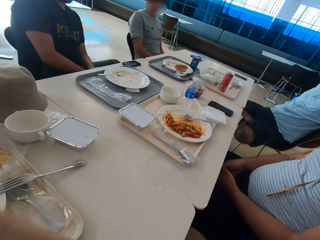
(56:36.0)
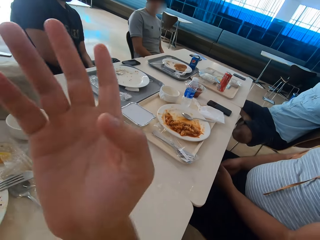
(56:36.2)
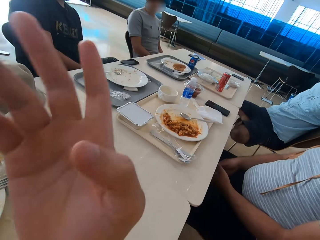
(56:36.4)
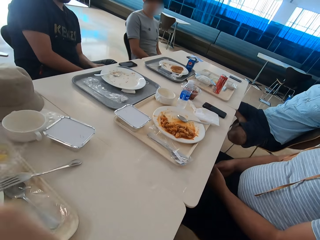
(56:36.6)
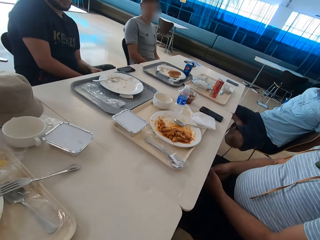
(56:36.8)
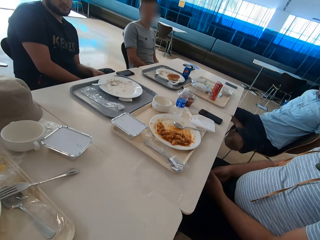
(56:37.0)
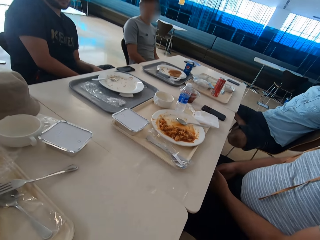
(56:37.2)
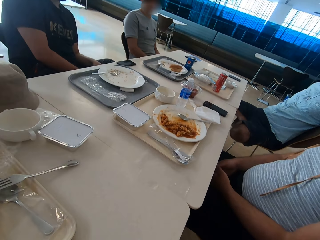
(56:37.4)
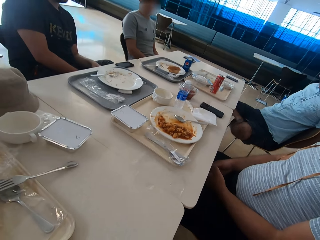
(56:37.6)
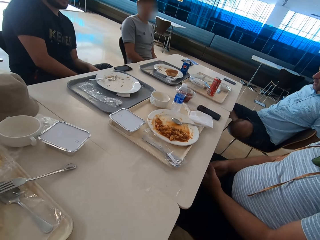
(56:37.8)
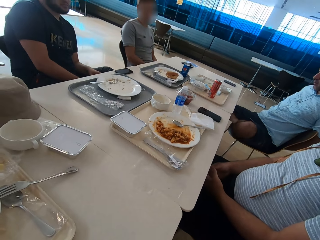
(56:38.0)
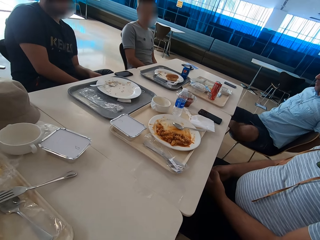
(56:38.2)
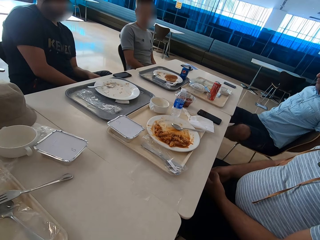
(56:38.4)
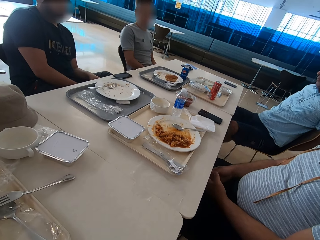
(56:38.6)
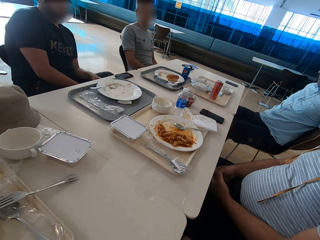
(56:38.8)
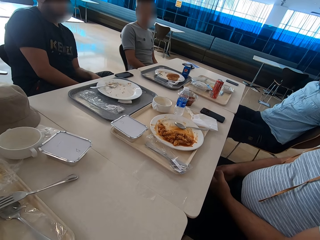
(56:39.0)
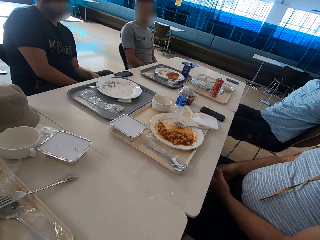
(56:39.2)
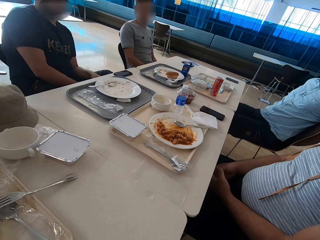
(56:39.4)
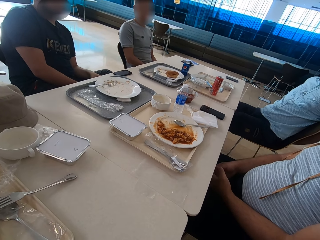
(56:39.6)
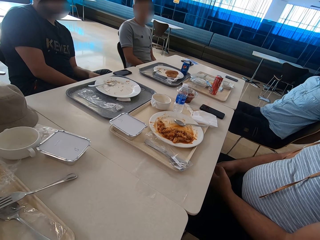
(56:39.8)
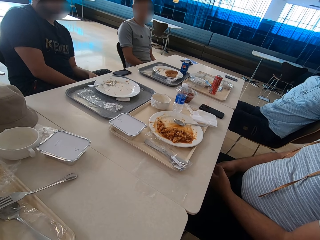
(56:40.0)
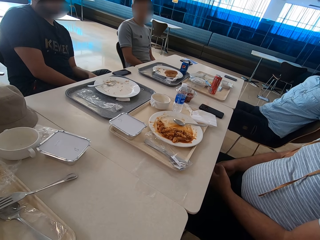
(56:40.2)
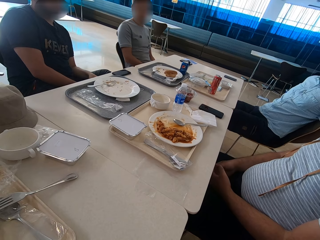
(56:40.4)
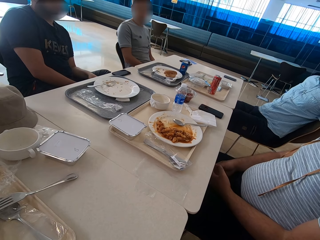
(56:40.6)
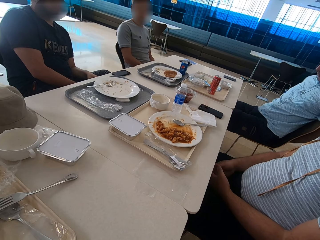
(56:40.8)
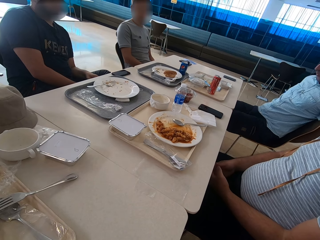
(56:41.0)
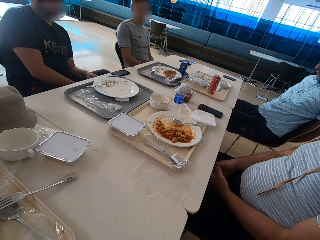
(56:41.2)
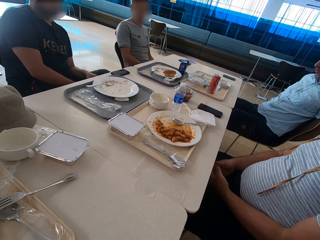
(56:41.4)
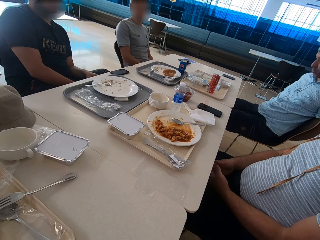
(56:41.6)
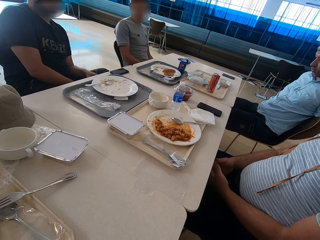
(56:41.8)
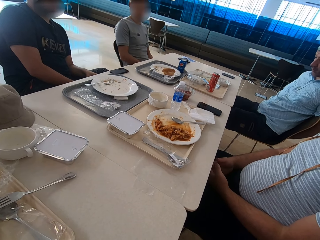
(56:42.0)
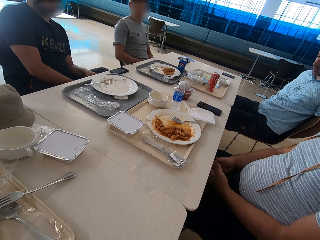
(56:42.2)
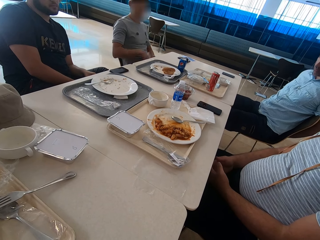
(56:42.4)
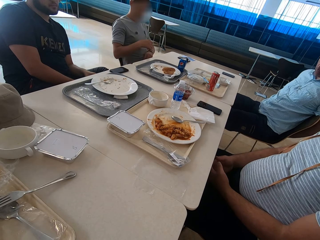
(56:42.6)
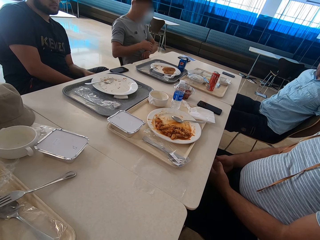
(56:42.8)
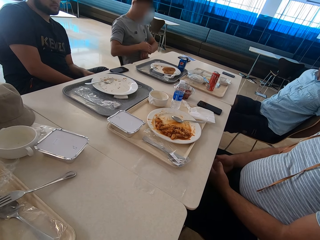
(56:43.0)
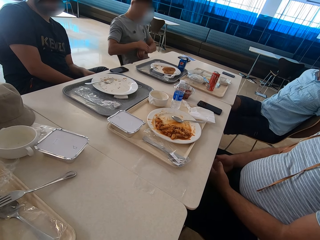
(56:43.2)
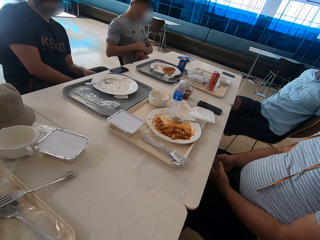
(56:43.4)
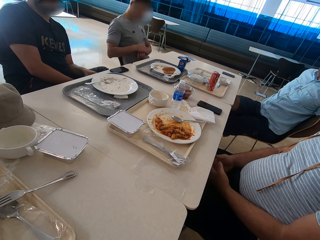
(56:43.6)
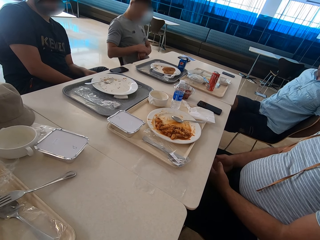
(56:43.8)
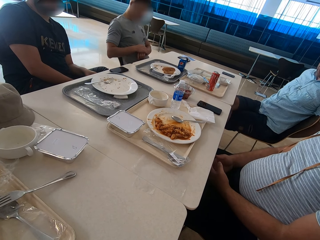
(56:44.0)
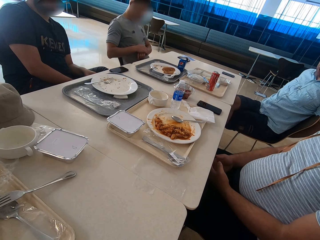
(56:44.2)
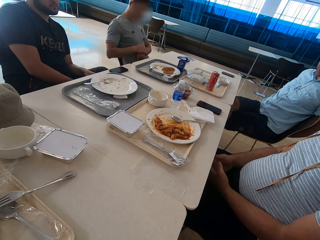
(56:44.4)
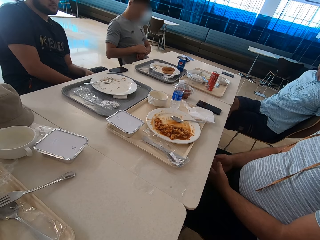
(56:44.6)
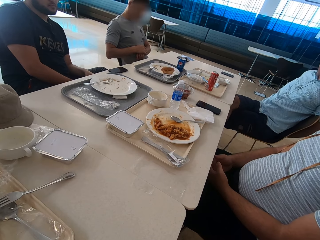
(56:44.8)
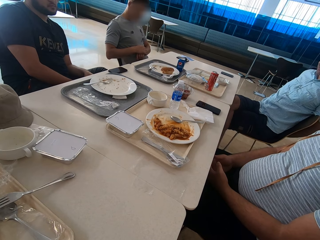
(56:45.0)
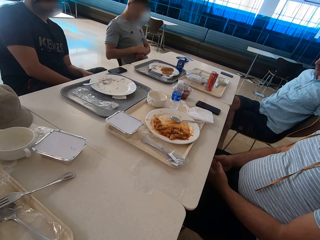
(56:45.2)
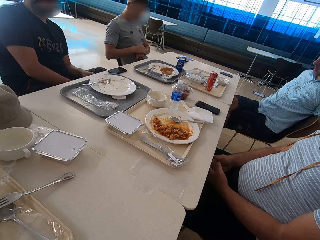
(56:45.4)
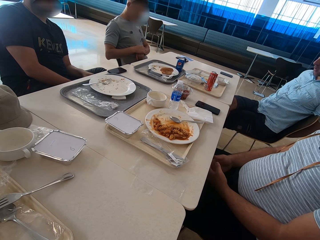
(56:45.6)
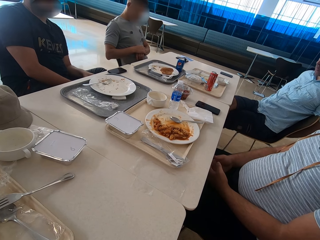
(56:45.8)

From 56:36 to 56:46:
The camera wearer moves his right hand. A man removes the left leg from the chair. Another man looks at his hands.

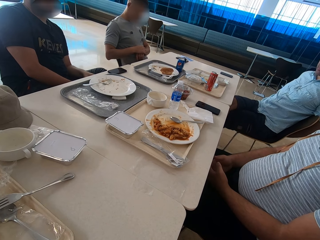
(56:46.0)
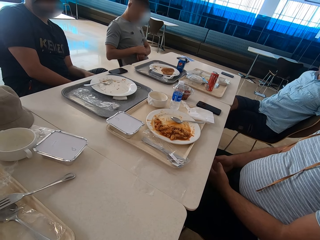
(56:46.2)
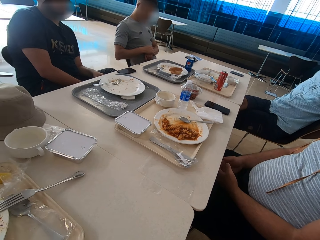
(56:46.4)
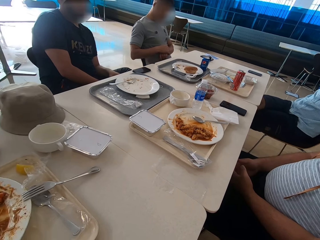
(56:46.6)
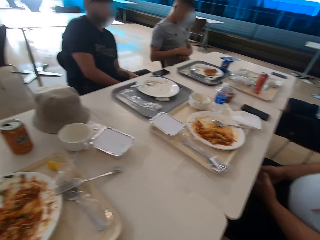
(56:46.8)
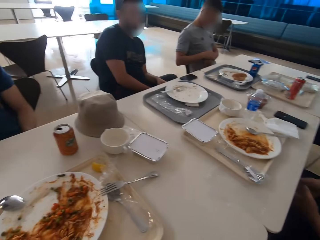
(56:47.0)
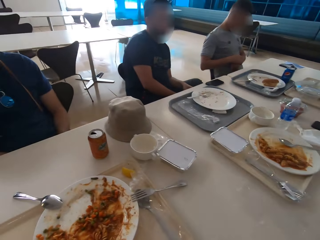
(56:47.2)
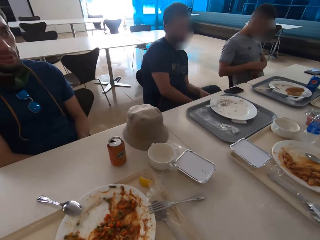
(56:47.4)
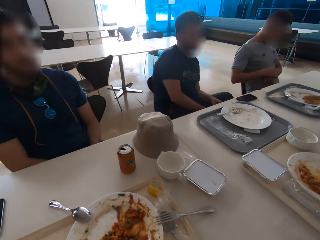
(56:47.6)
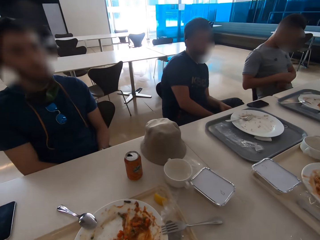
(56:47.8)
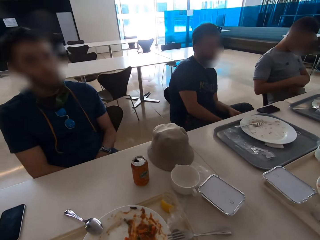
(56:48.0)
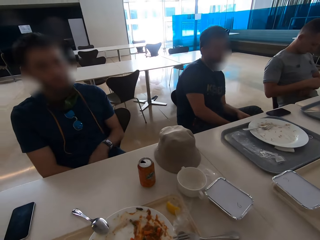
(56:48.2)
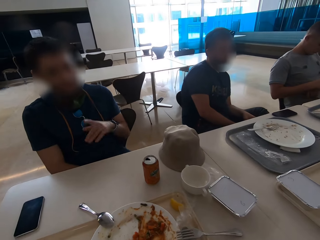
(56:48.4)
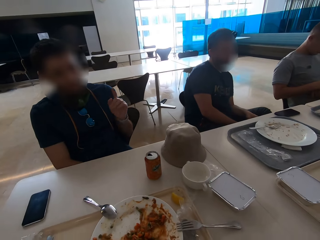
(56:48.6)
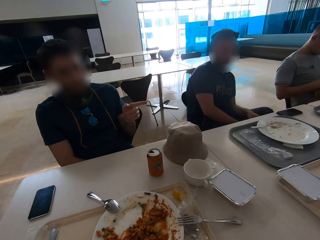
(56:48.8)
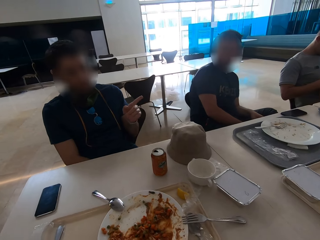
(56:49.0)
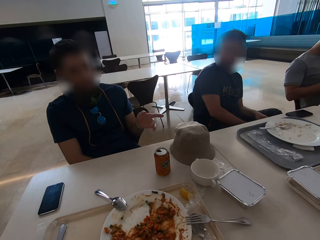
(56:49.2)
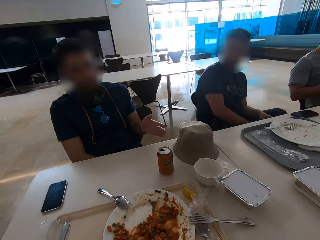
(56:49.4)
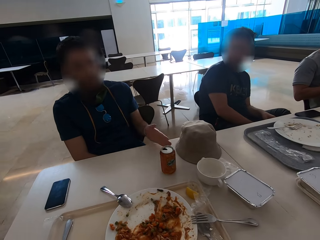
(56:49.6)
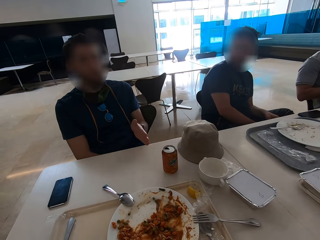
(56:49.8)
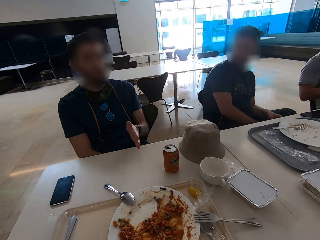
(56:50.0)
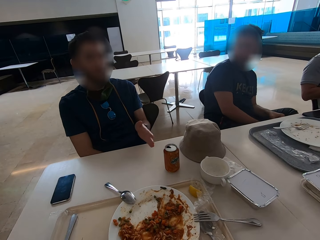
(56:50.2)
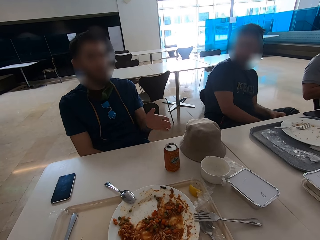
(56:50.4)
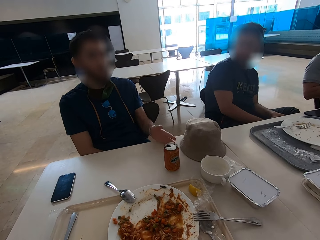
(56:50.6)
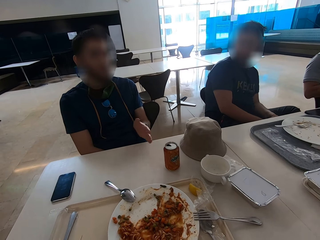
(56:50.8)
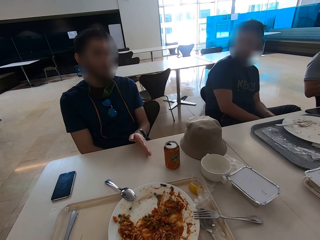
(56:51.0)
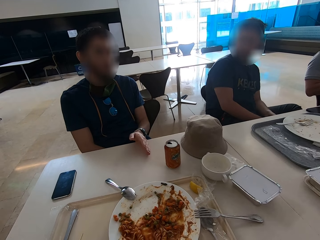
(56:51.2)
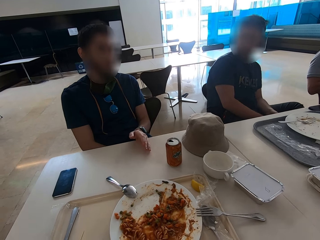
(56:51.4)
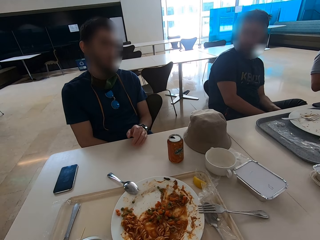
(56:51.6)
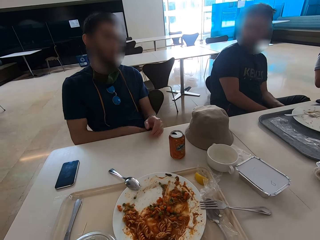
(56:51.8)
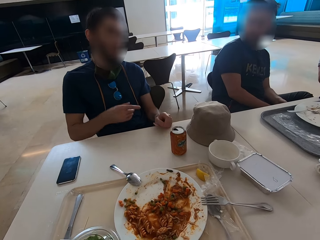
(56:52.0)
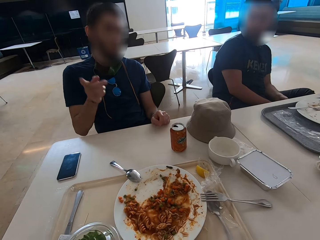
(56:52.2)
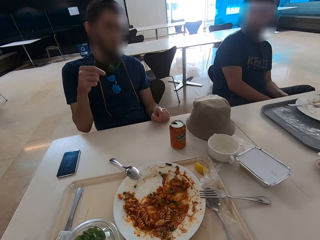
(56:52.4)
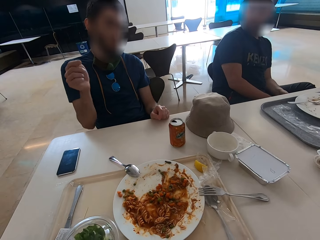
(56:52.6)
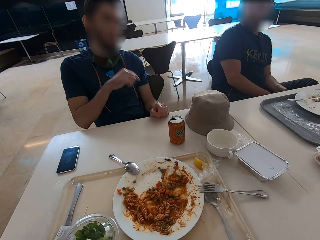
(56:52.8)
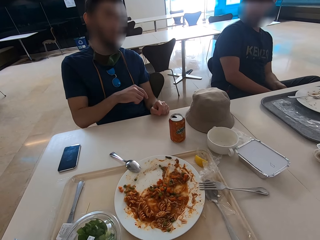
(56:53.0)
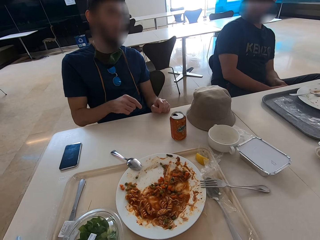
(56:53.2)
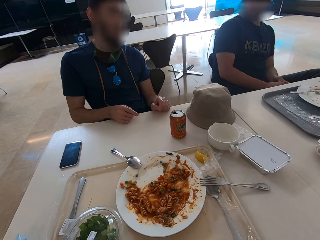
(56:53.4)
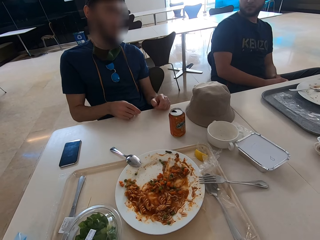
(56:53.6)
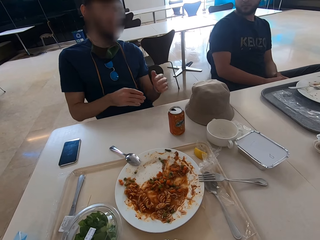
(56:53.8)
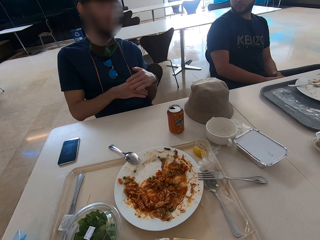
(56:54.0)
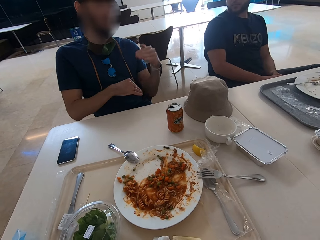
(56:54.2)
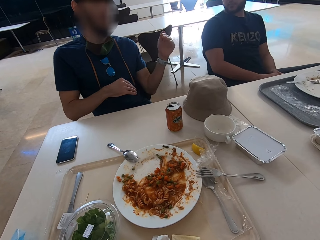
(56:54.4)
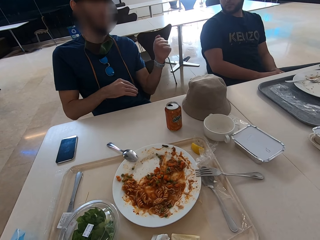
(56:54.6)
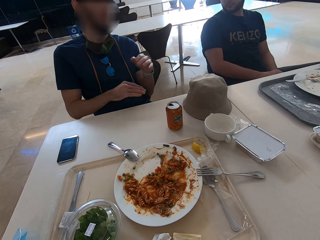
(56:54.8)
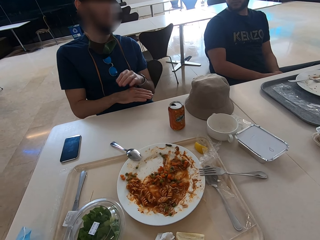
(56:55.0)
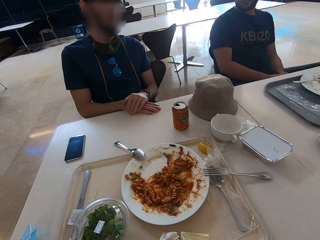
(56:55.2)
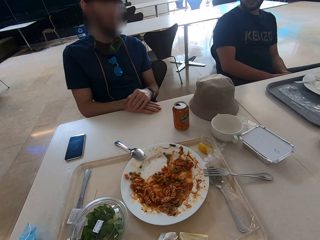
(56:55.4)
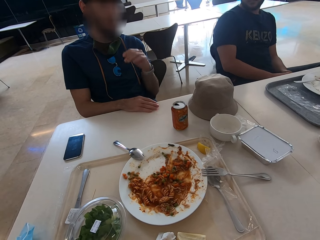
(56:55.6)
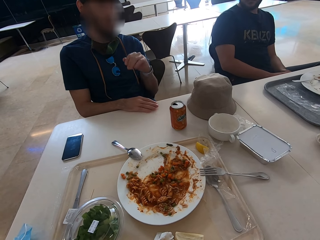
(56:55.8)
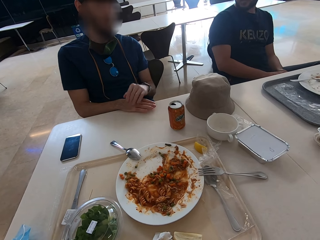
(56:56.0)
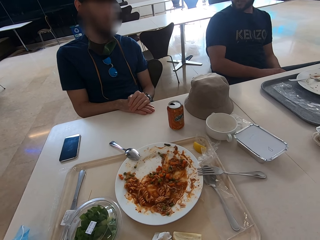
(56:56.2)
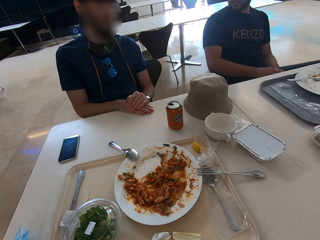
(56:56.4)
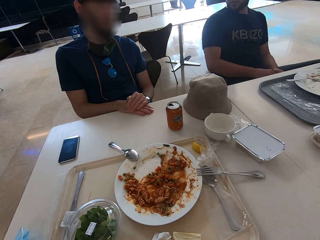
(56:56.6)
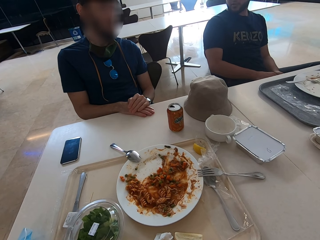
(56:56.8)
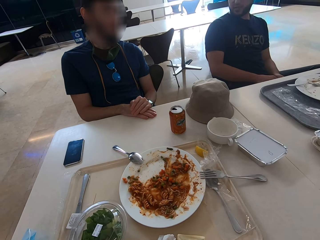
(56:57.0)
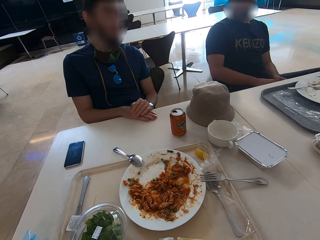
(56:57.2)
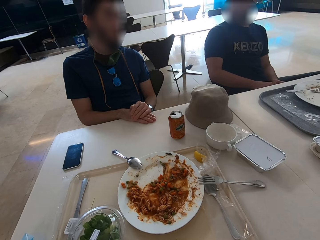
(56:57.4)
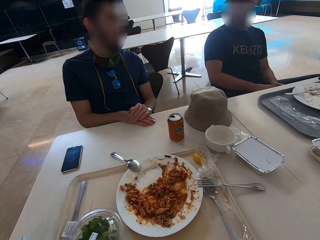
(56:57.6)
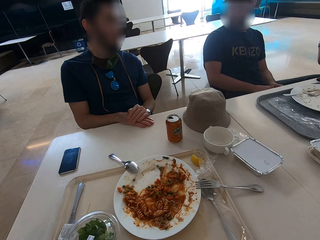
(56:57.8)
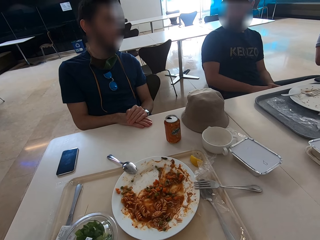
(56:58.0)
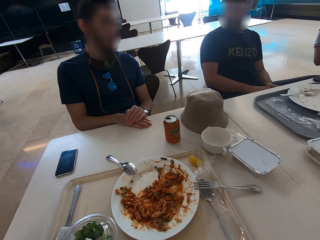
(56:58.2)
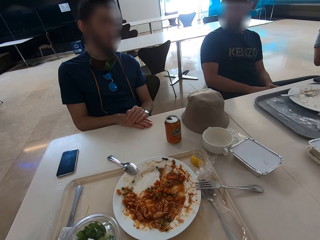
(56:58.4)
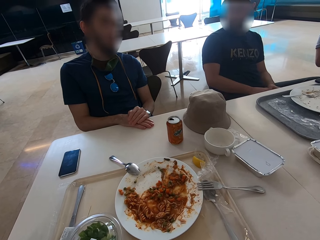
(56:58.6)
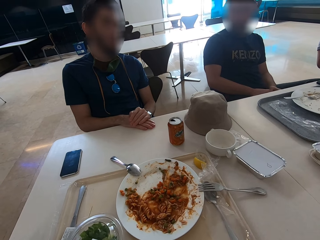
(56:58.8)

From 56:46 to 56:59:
The camera wearer looks around. A man points fingers. The man illustrates with the left hand. The man gestures. The man rests his palms on the table.
